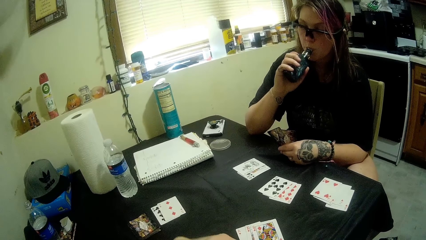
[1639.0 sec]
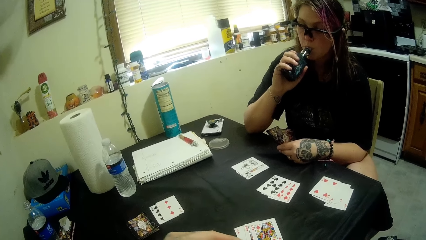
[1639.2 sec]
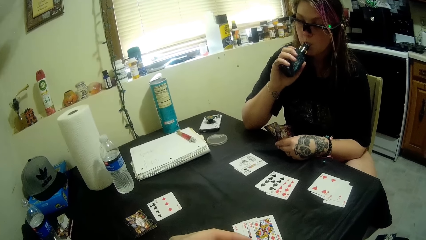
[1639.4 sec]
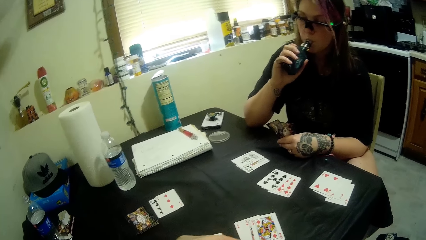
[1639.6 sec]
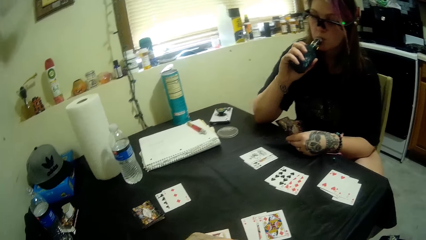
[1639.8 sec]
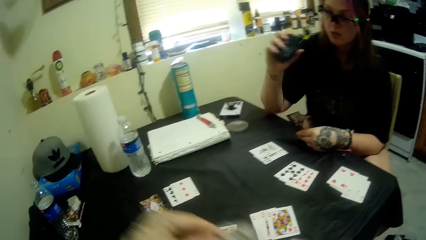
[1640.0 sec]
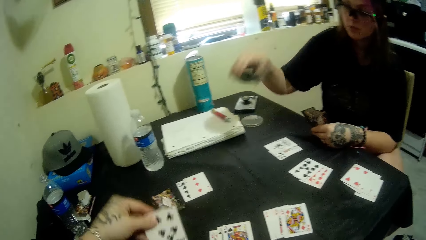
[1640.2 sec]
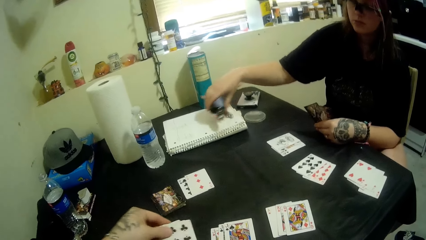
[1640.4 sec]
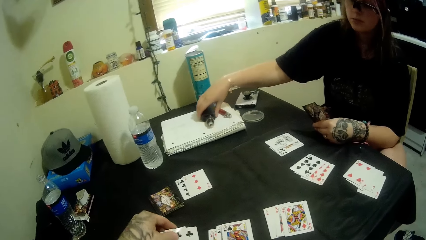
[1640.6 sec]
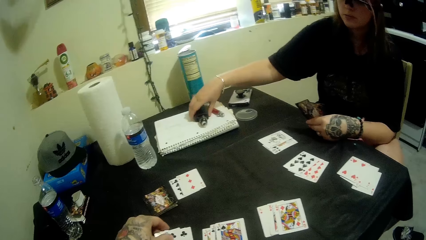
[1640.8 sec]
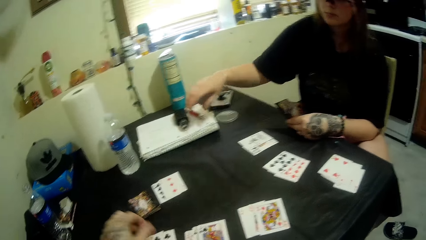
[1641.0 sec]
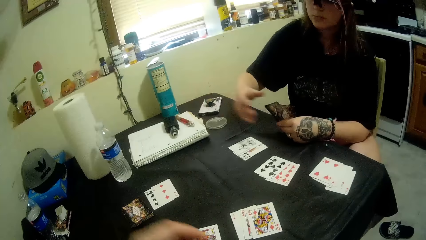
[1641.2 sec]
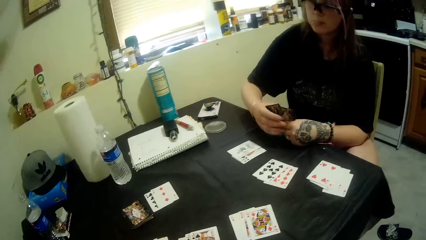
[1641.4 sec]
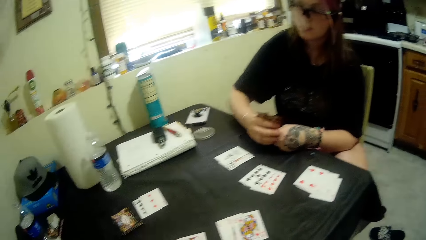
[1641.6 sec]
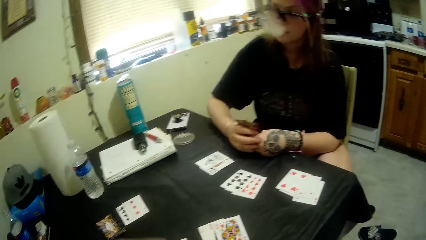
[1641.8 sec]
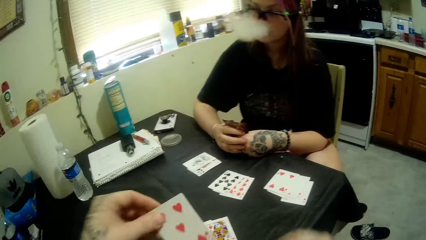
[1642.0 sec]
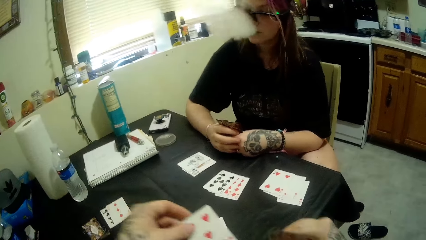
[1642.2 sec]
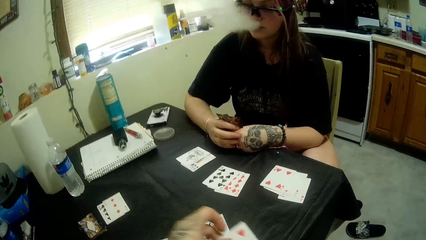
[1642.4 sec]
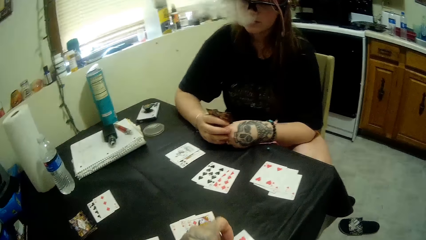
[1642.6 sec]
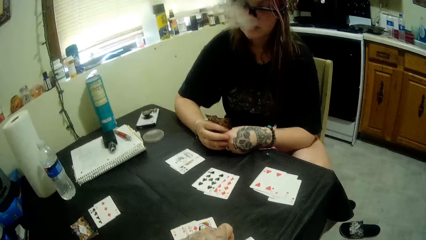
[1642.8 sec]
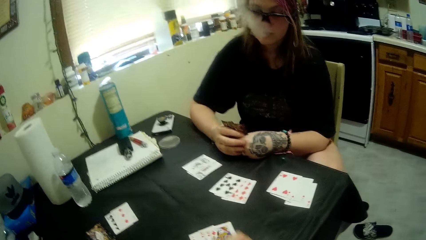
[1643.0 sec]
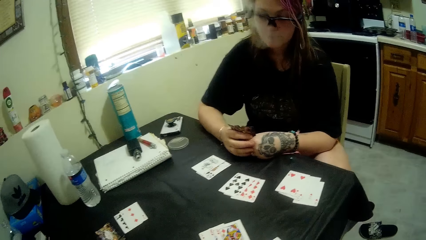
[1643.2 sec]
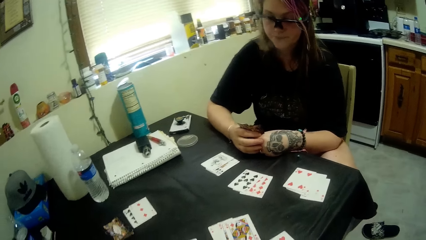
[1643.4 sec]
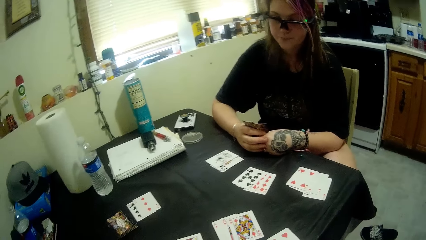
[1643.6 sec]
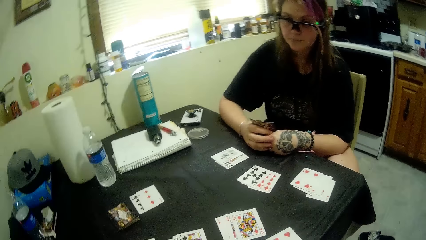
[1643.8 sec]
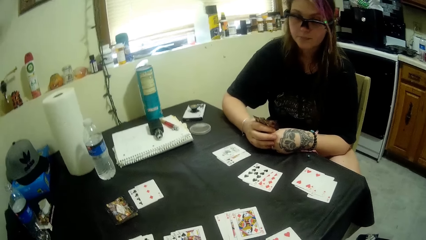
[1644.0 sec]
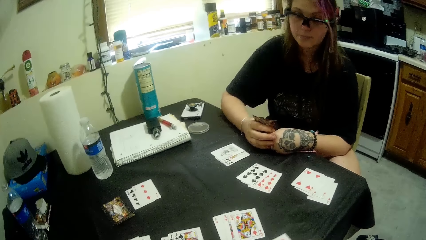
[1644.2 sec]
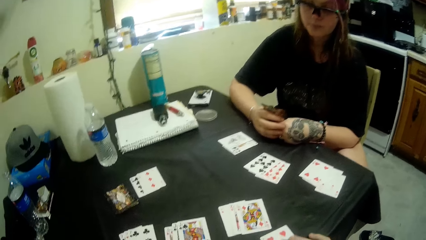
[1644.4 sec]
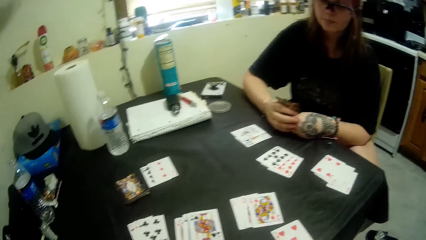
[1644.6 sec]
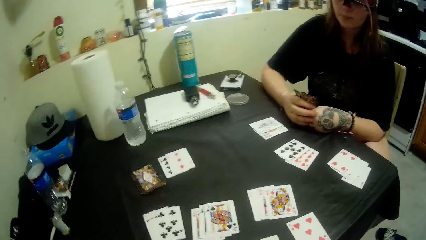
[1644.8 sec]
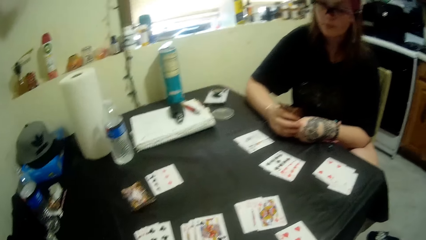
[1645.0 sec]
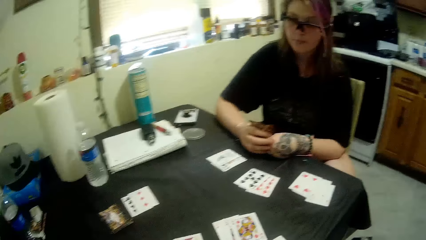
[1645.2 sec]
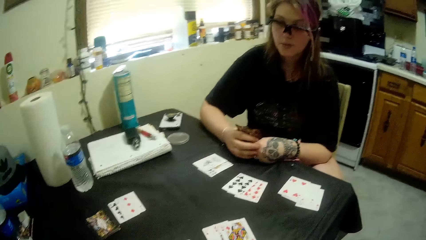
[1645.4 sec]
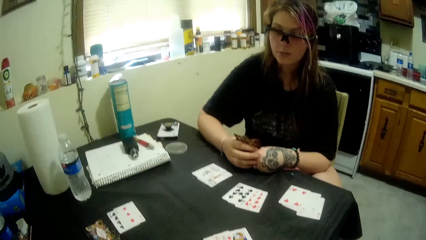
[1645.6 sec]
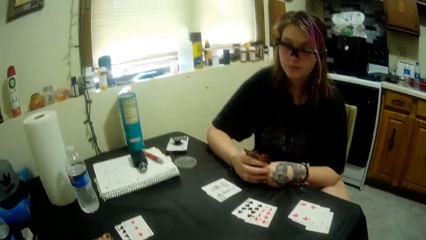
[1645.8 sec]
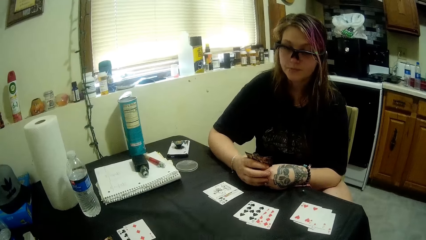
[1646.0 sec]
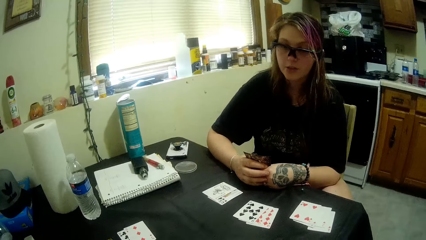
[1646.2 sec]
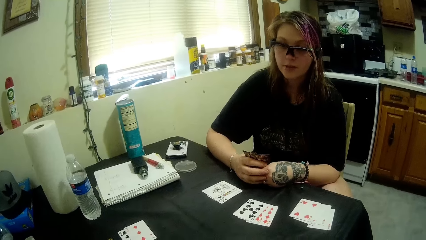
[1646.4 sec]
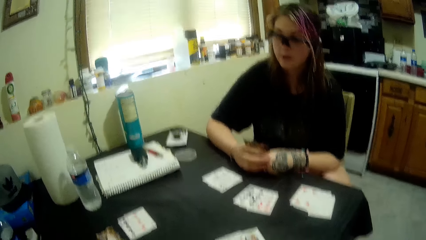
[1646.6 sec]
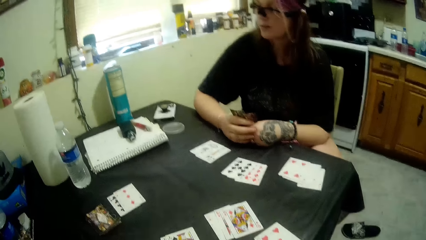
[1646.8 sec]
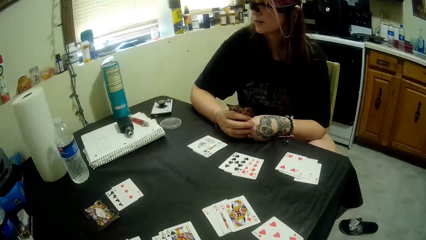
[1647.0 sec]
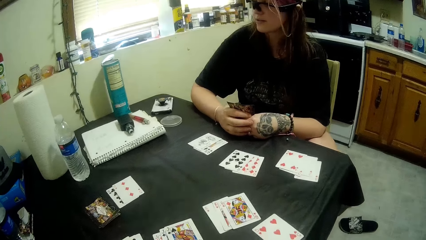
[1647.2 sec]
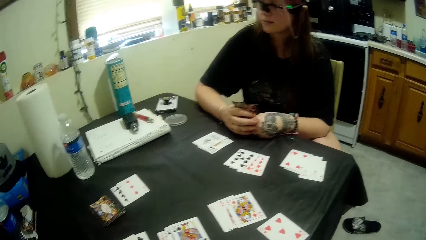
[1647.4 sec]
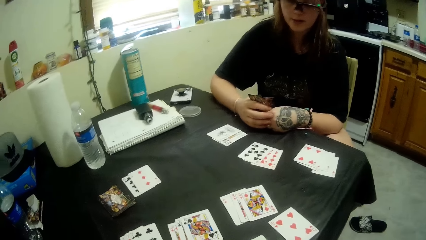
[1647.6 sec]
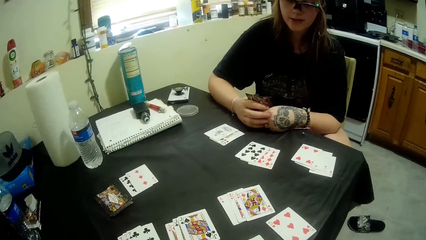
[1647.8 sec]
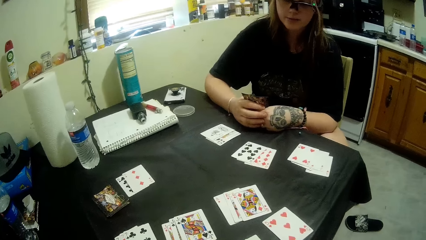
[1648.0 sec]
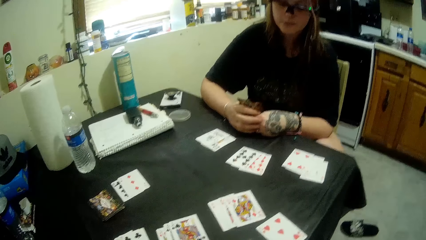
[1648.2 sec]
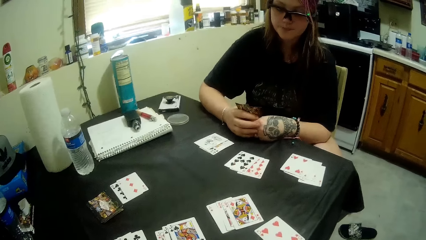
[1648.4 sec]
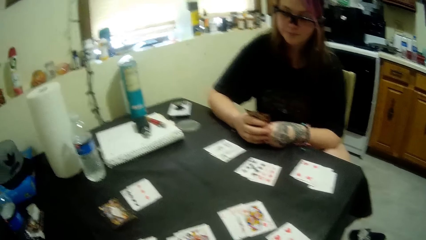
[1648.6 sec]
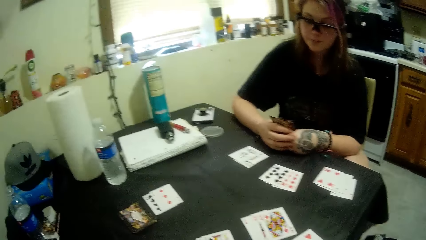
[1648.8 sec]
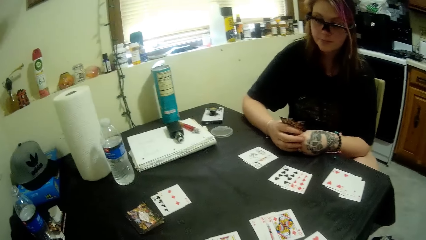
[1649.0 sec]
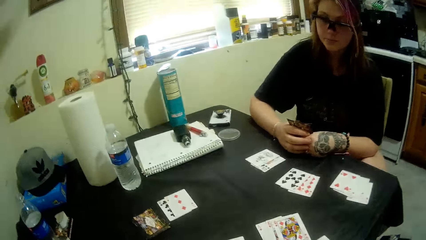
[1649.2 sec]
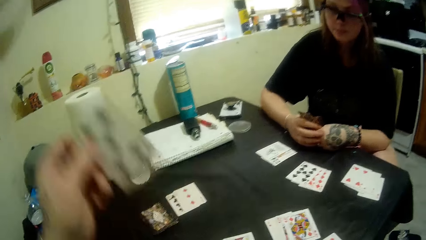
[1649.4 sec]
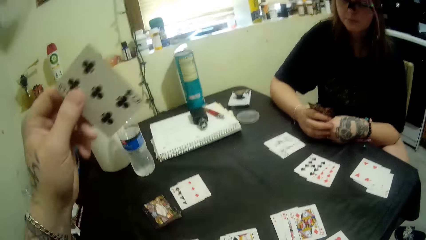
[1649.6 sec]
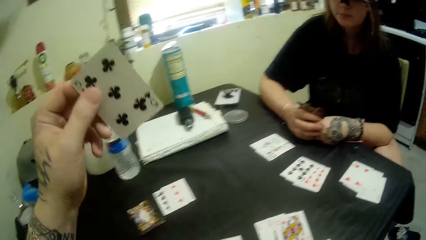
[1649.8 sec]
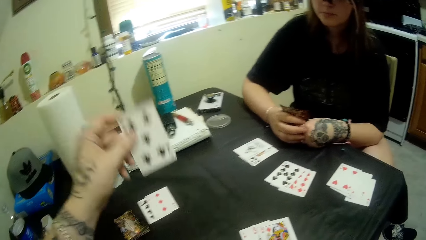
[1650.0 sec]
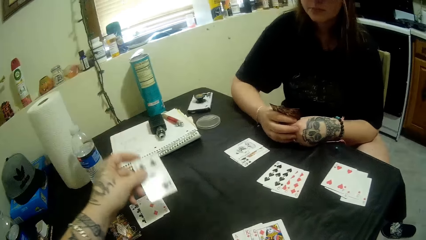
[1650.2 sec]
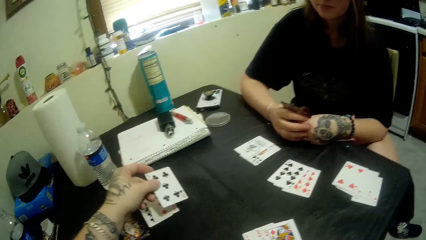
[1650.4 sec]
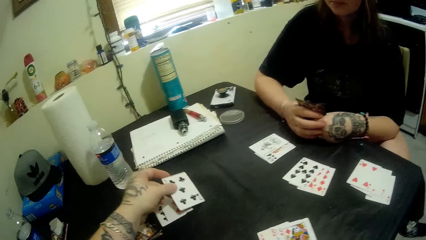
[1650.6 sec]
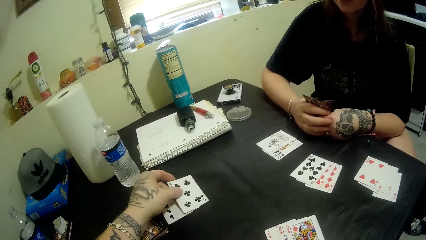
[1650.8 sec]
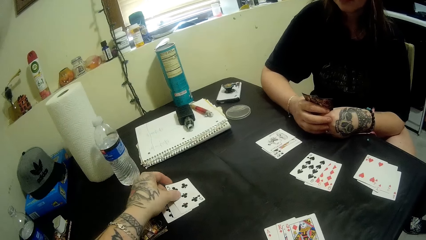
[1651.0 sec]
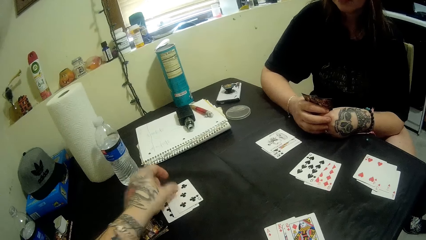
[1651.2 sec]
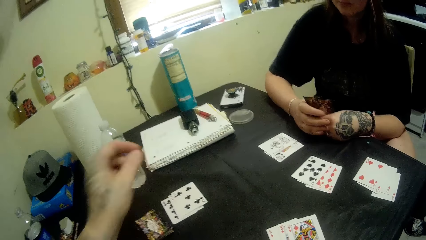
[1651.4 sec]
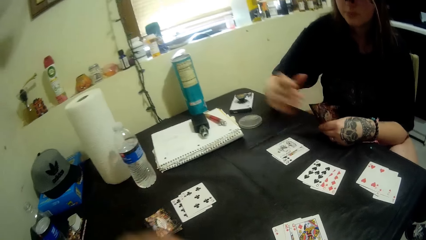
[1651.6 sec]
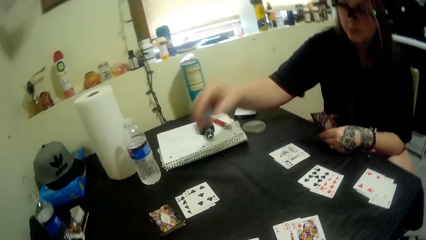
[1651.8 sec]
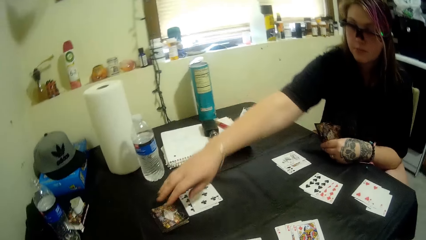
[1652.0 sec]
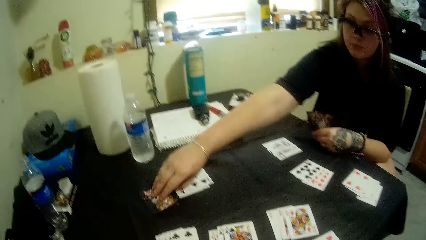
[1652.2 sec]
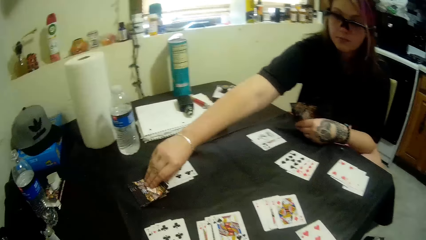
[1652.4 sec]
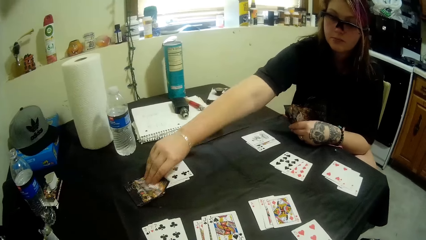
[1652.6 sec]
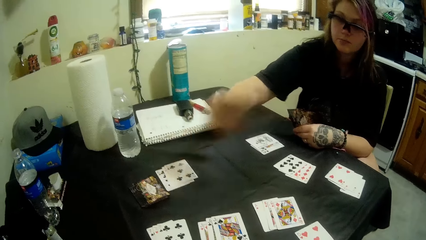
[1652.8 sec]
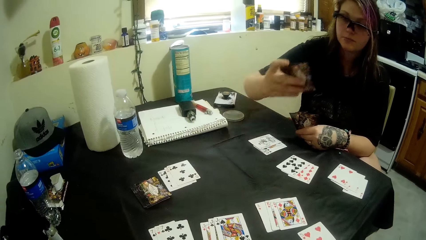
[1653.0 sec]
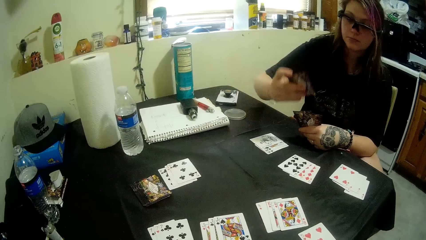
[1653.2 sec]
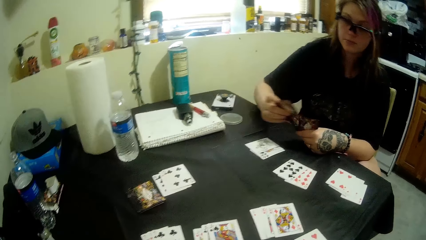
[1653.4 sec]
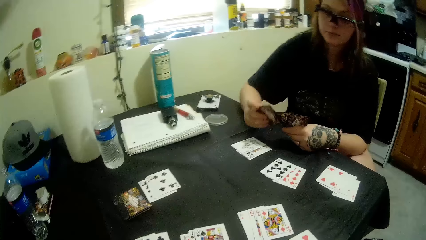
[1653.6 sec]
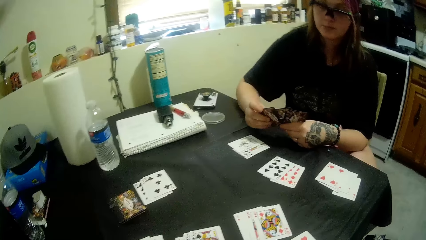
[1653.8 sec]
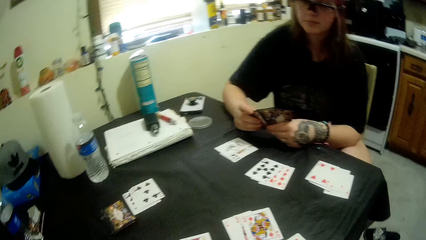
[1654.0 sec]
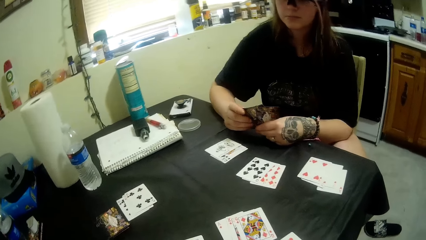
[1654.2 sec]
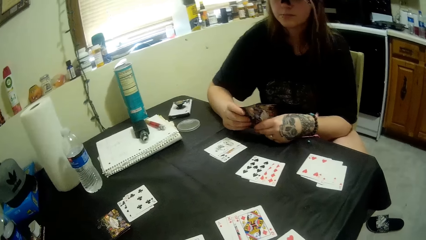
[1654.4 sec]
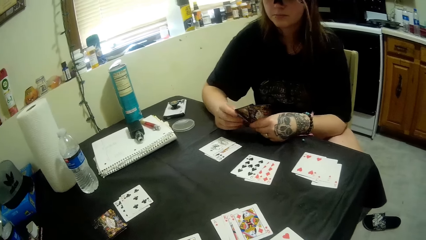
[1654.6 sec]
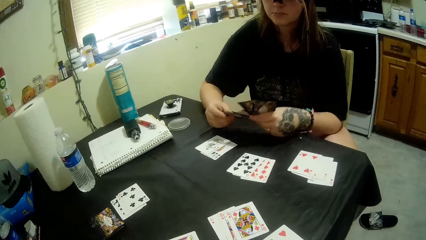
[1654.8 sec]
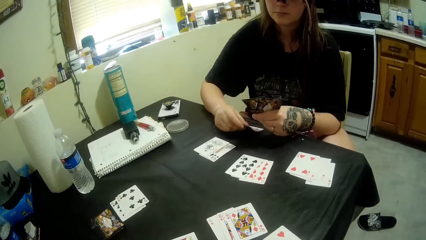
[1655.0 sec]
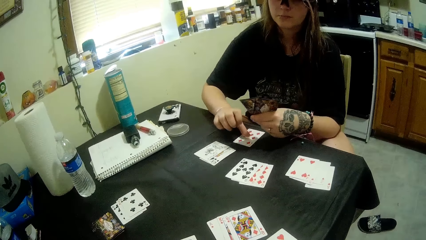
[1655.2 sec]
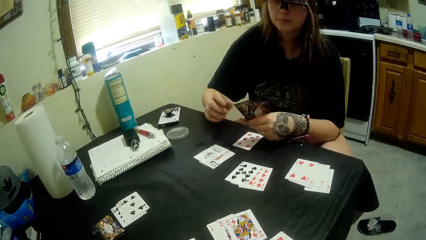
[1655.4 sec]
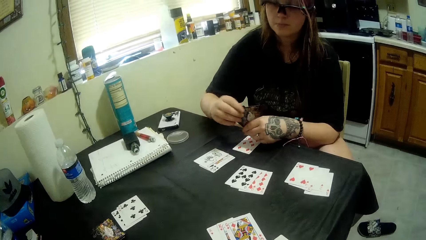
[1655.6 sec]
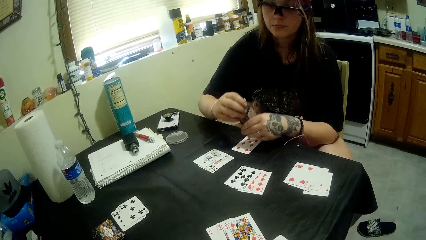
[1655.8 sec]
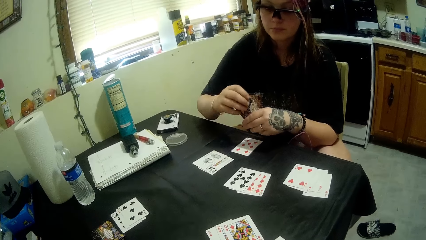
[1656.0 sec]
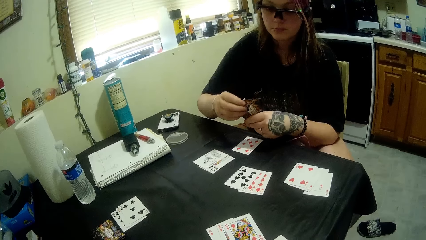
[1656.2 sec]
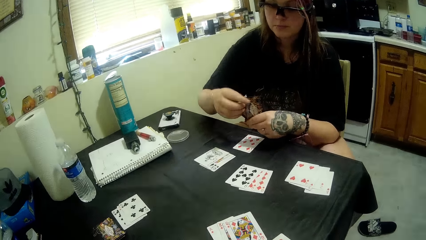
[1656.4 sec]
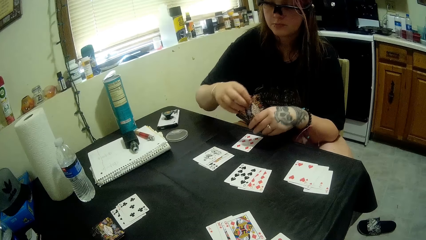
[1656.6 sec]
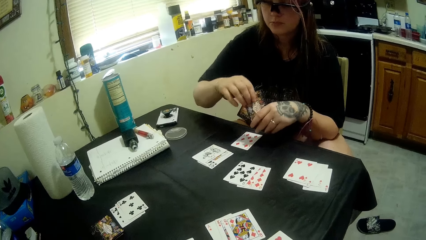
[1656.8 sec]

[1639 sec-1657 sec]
The camera wearer places the poker cards on the table and puts something. A woman drops the shisha on the book on the table. The camera wearer looks at the poker cards and holds the poker cards. A man talks to the camera wearer. The camera wearer plays a card. The man picks the poker card on the table. The woman picks a card from the stacked cards on the table. The man looks at the poker card. The woman puts a card on the table. The man looks at the poker cards.
